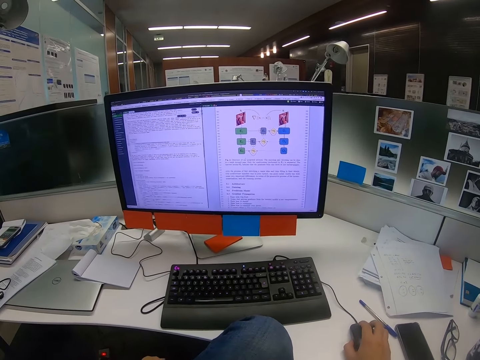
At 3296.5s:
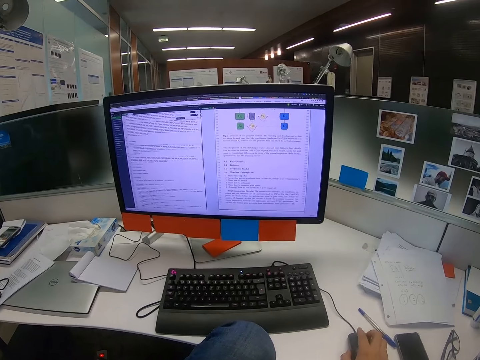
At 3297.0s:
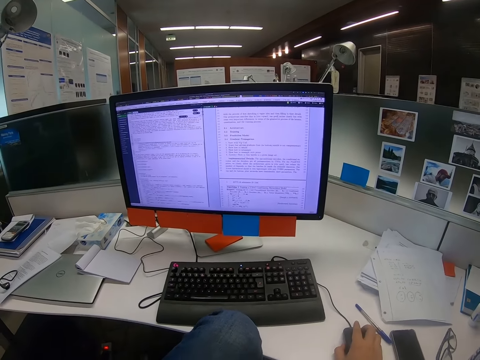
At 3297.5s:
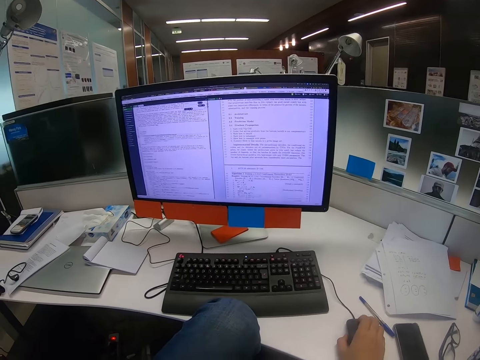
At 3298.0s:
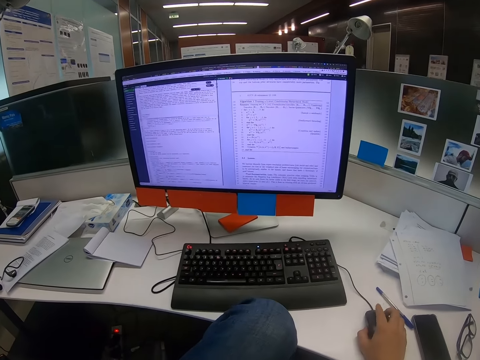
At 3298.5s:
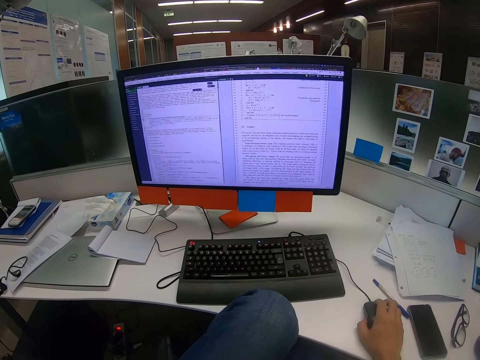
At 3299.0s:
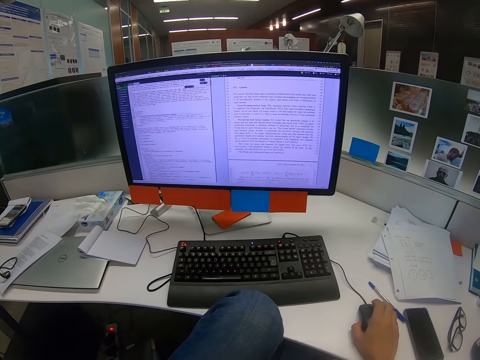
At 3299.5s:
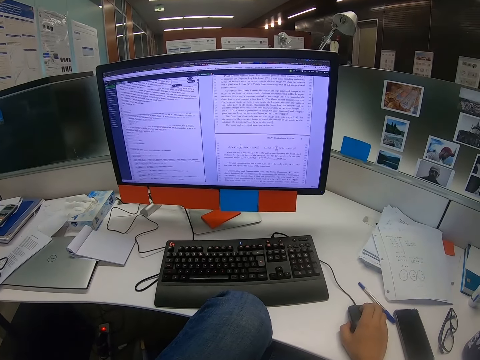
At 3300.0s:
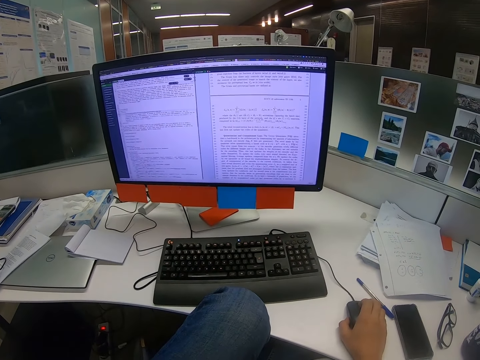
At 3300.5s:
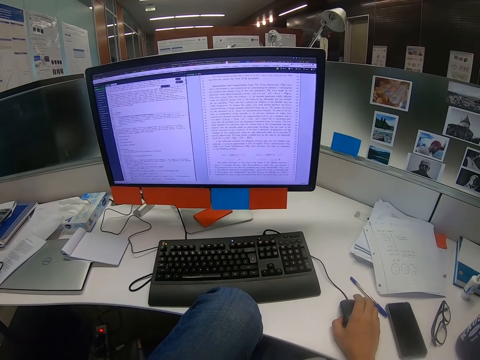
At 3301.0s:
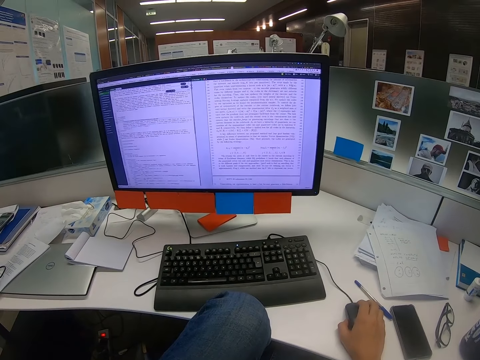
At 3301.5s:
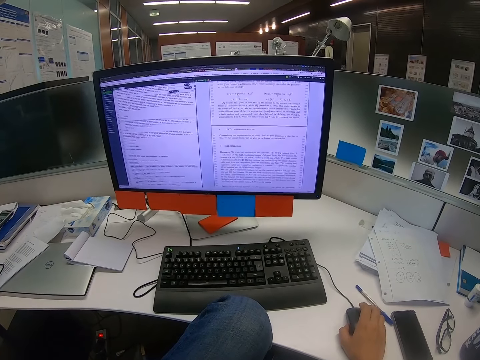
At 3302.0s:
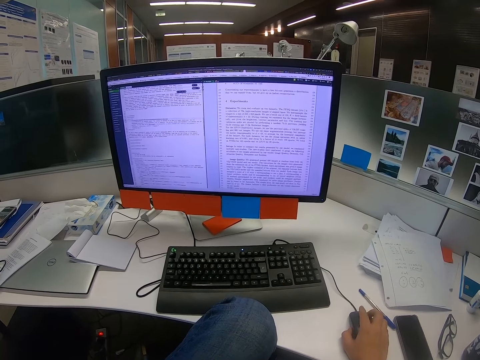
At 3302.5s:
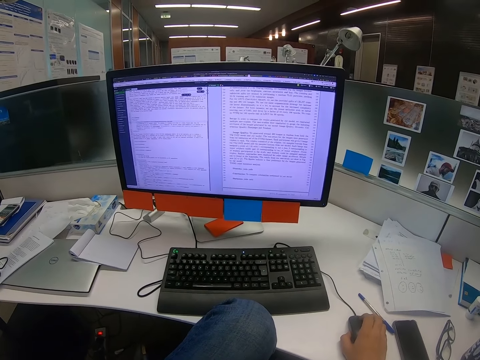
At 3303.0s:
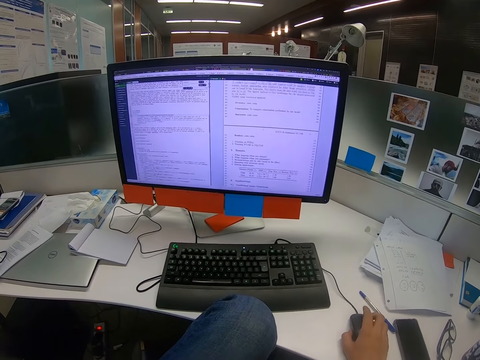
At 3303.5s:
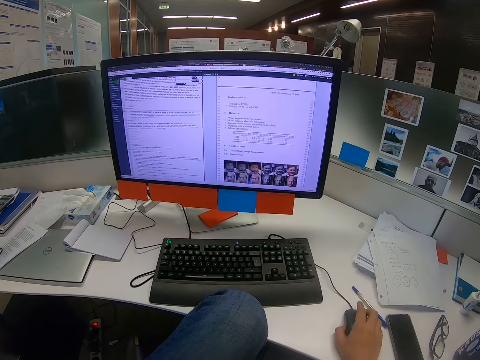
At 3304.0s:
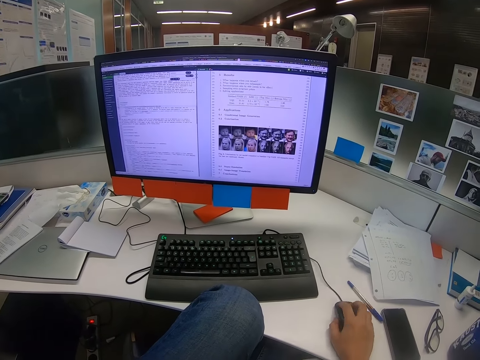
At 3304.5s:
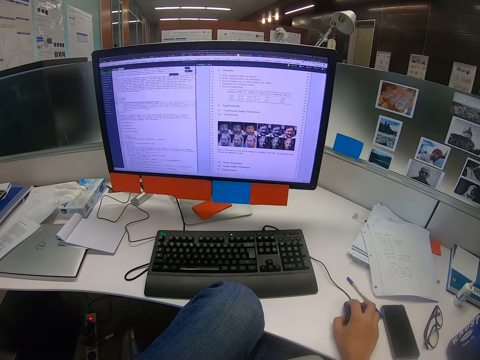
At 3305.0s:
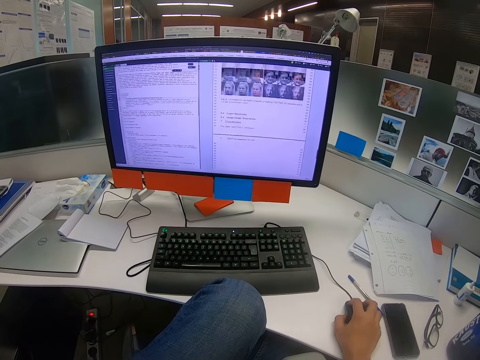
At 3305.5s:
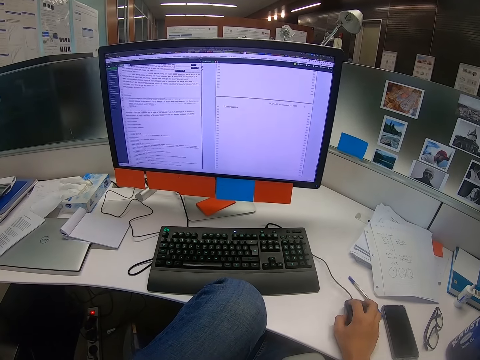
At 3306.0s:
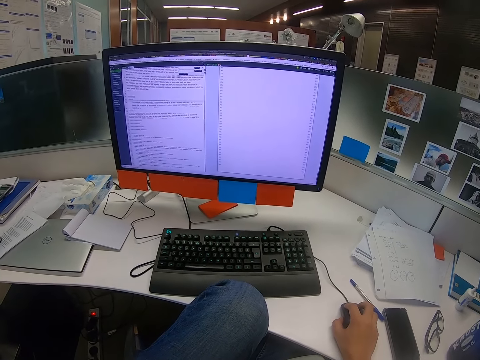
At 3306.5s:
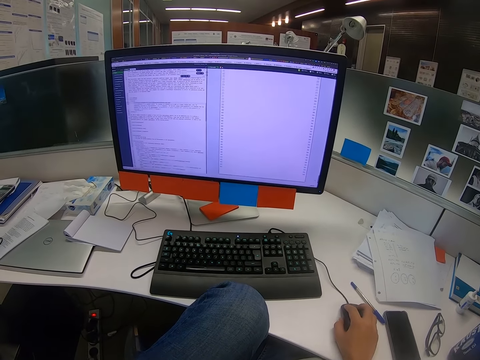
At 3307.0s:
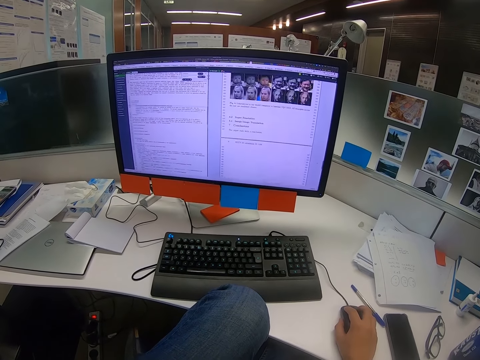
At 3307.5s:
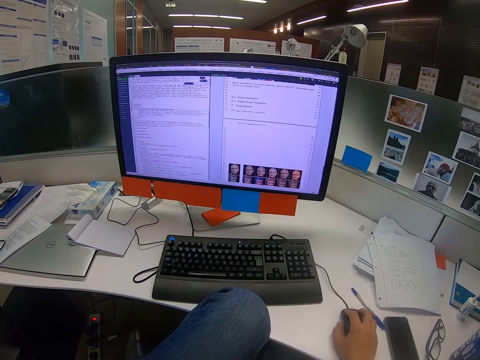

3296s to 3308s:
The camera wearer scrolls on the computer. They scroll on the computer.

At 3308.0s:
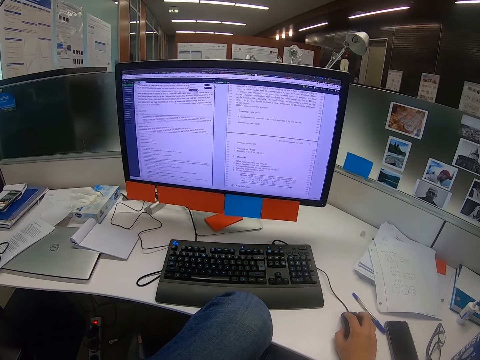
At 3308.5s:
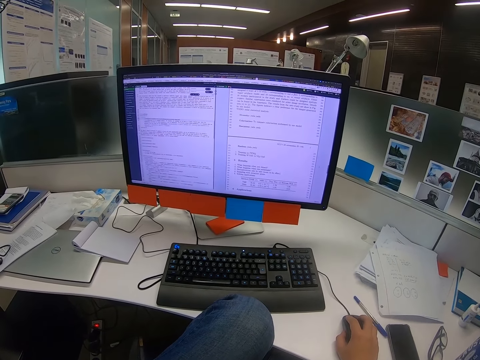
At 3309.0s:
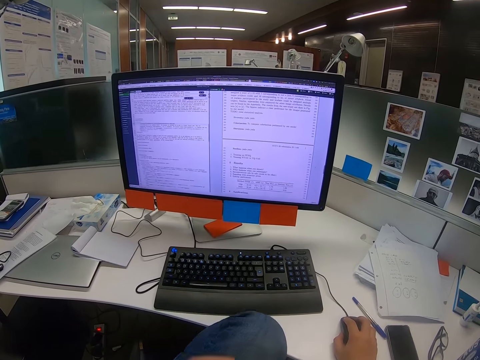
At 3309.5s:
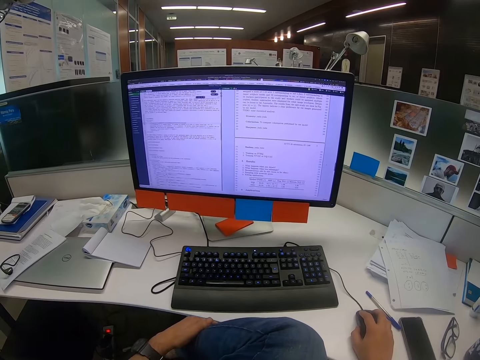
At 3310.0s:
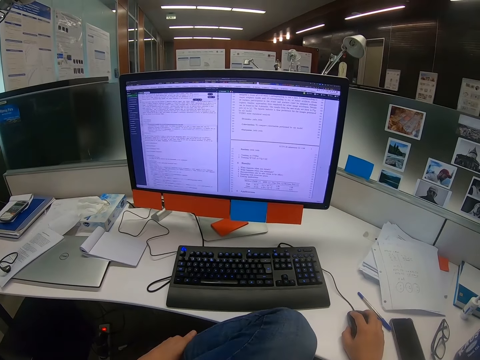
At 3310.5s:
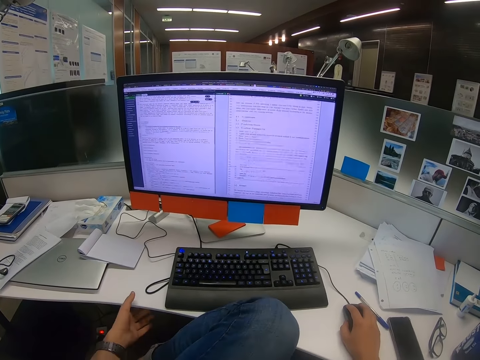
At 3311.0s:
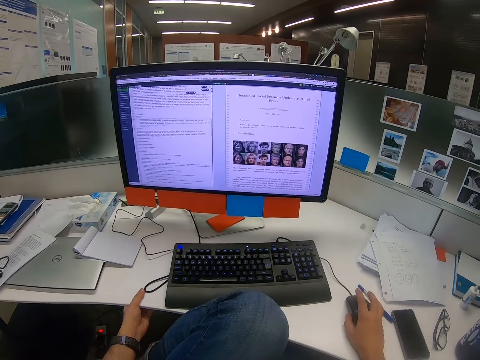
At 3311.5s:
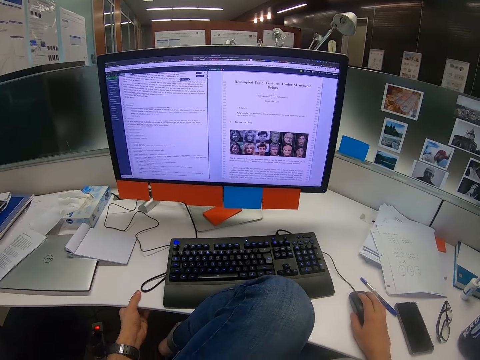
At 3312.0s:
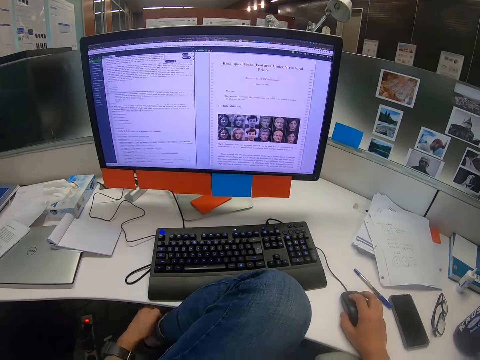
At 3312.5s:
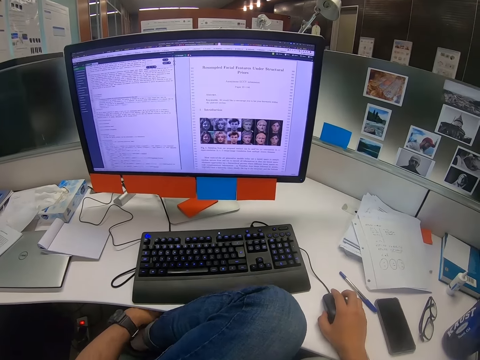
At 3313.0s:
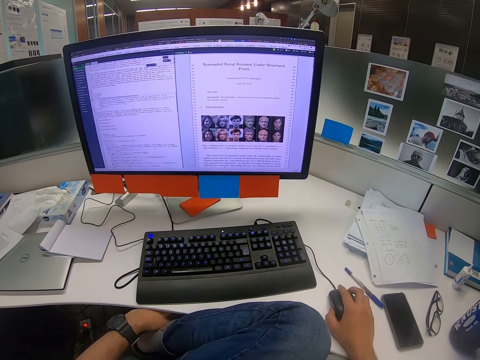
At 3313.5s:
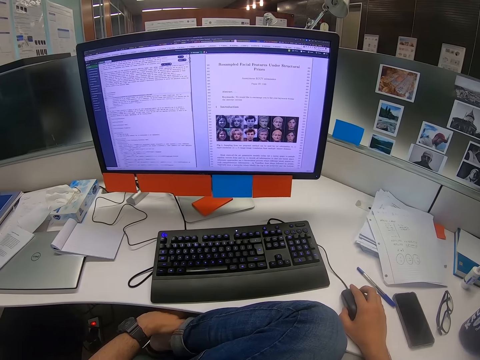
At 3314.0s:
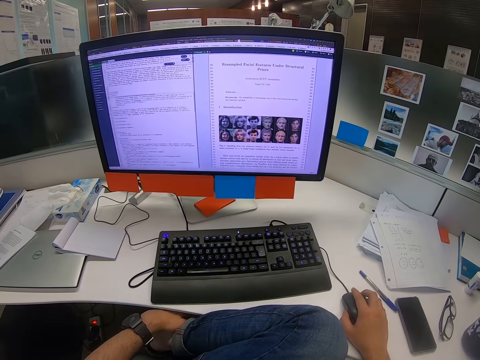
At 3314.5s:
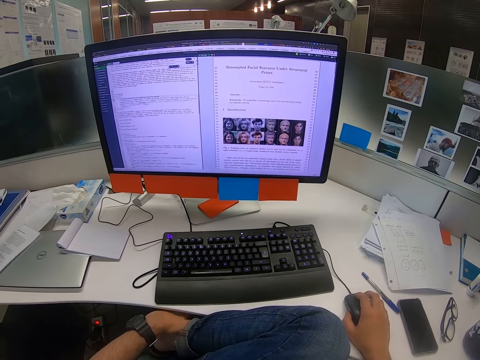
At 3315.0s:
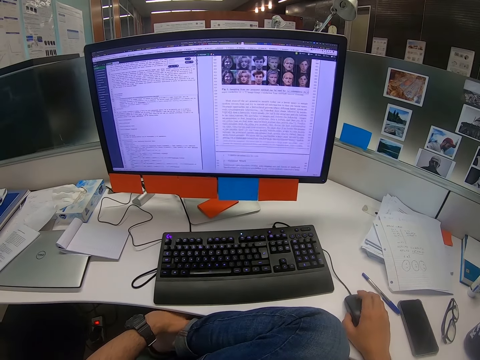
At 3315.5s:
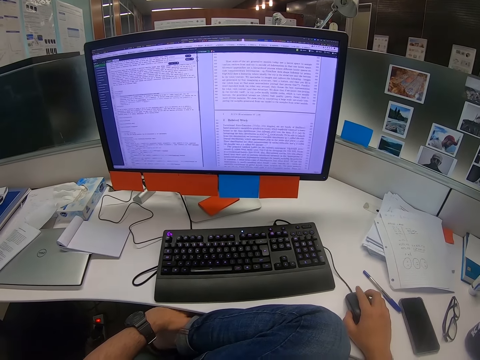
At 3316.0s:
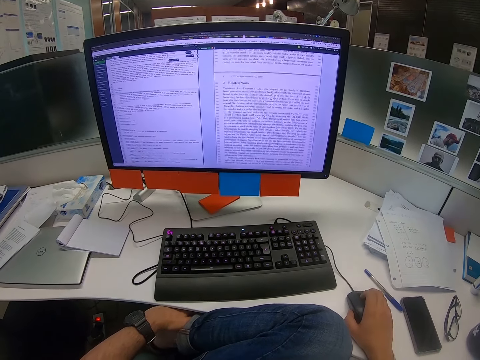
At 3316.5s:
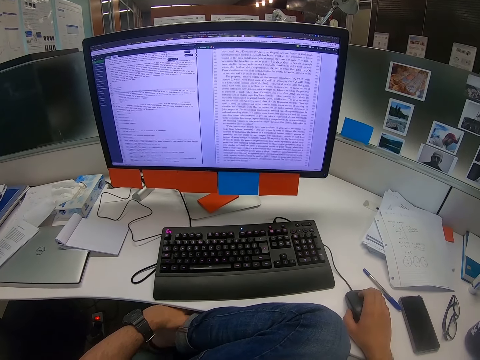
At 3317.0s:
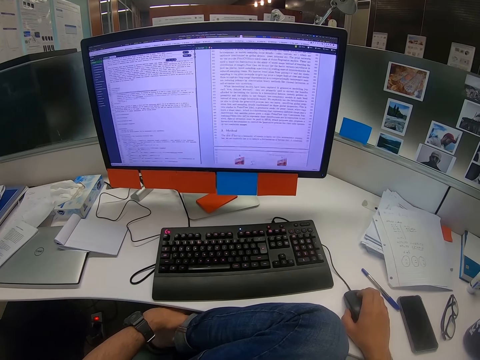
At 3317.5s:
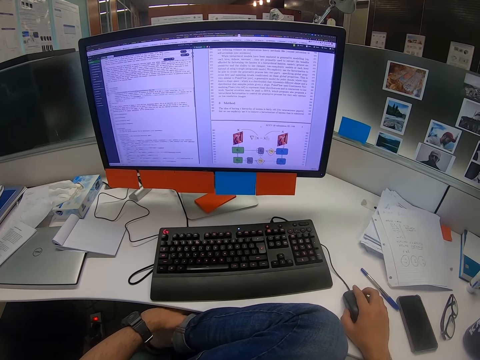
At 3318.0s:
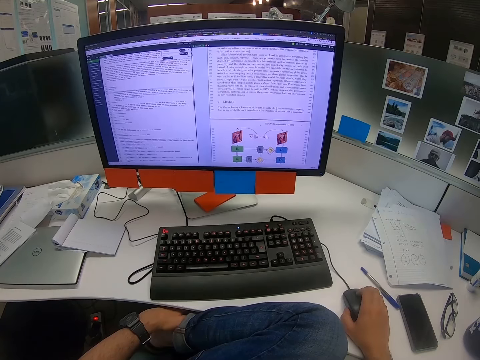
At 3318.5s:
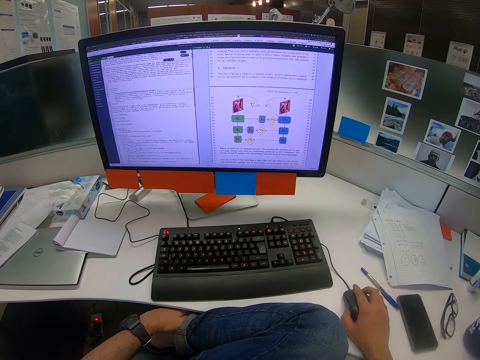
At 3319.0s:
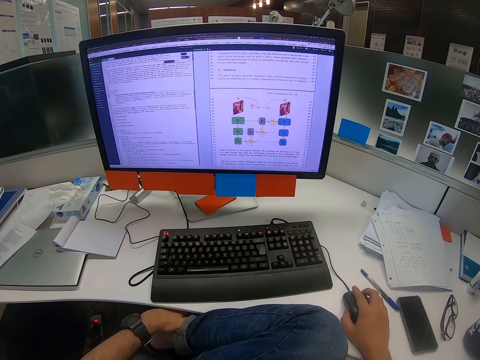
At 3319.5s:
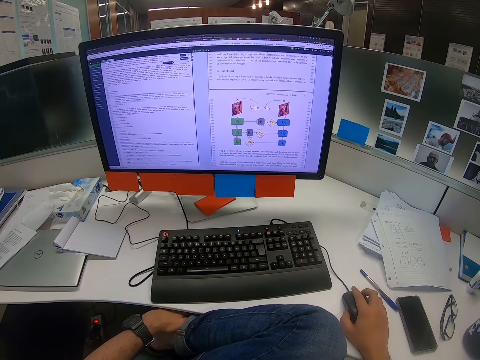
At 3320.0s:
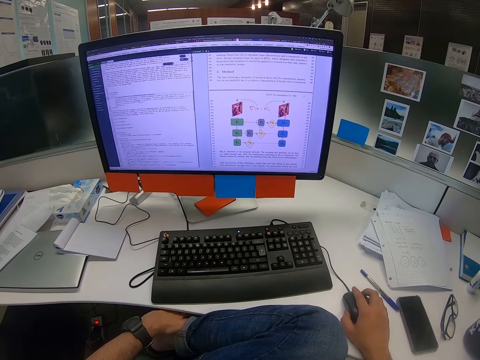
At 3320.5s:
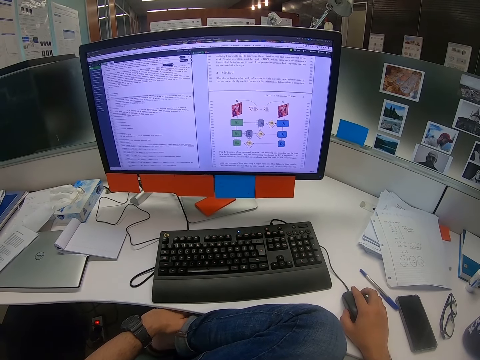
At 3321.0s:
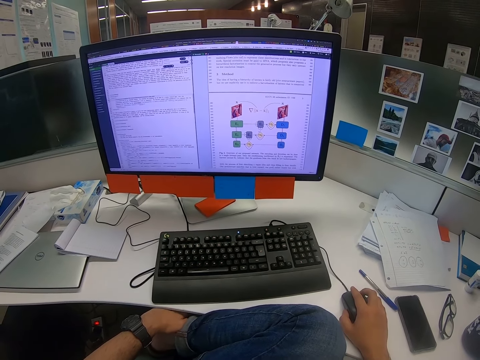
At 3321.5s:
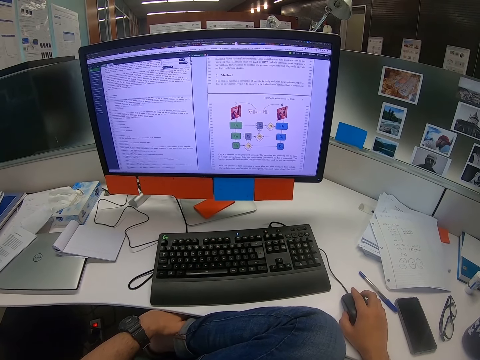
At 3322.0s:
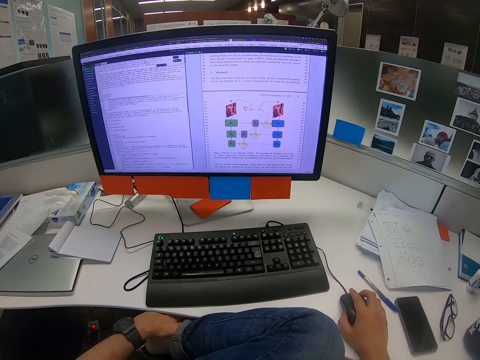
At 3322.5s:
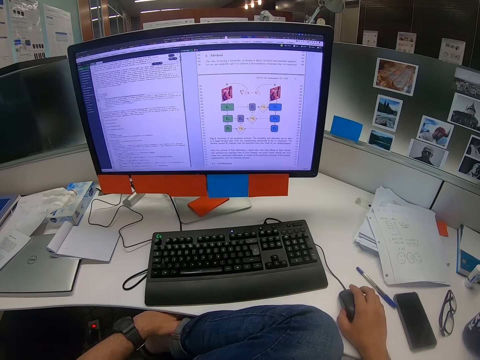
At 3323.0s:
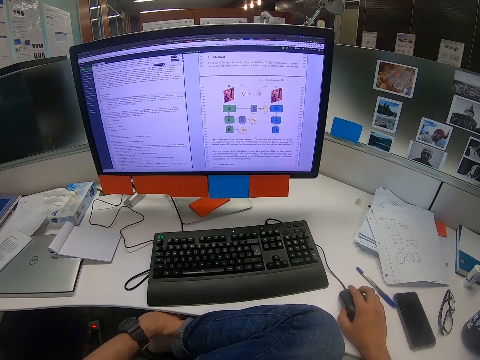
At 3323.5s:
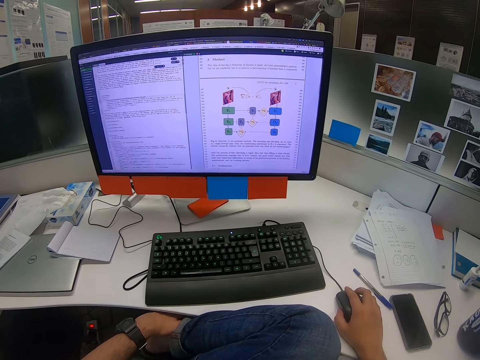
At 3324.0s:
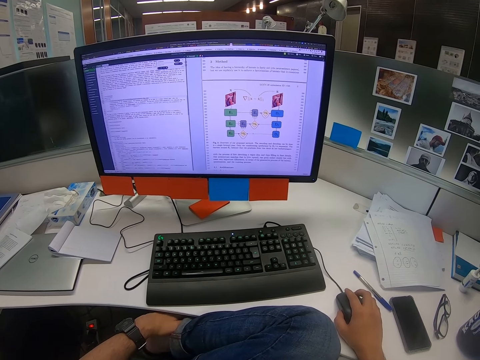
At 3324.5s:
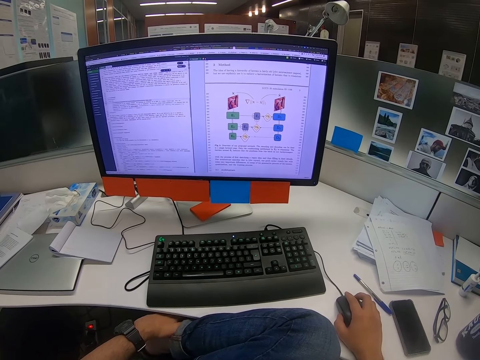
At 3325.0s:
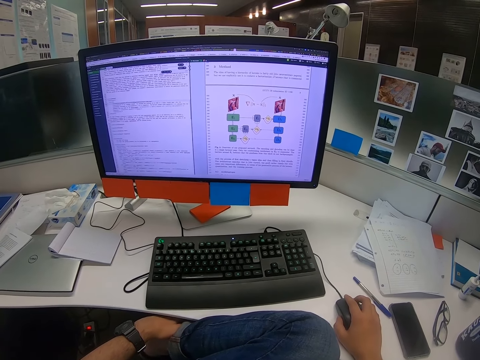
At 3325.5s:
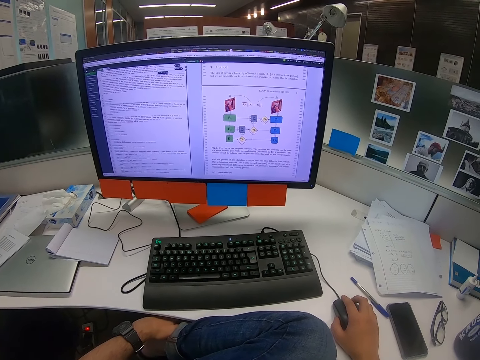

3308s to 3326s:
The camera wearer sits well. They scroll backwards on the computer. They move the chair forward. They scroll on the computer. They scratch a leg. They scroll on the computer. They scratch a leg. They read on the computer. They scroll on the computer.
